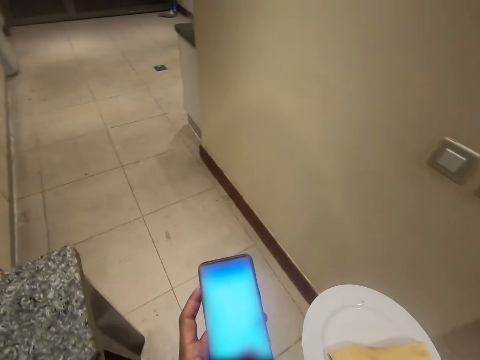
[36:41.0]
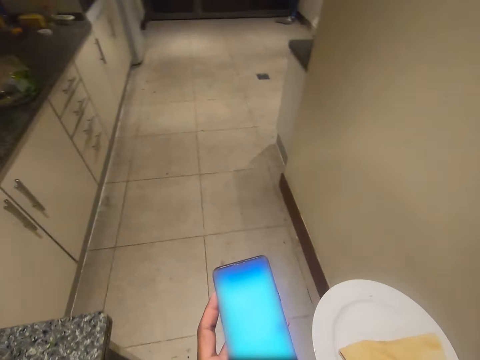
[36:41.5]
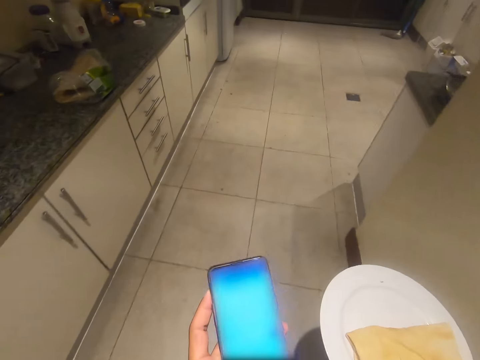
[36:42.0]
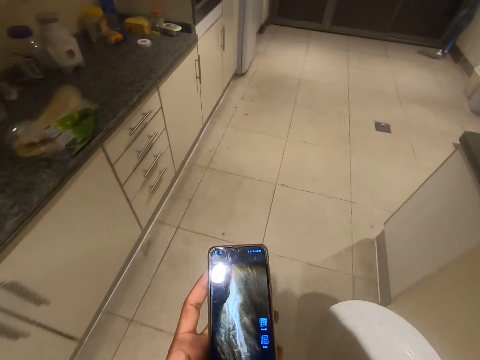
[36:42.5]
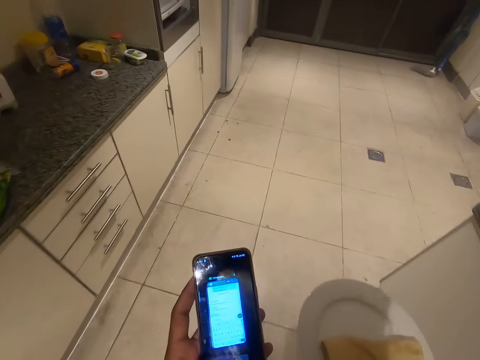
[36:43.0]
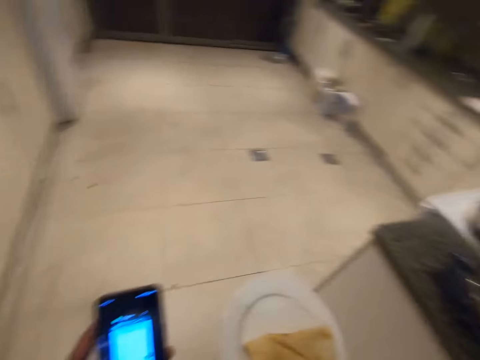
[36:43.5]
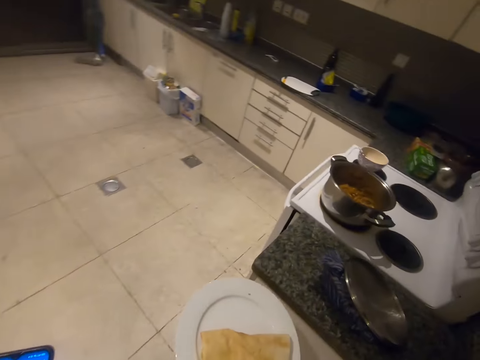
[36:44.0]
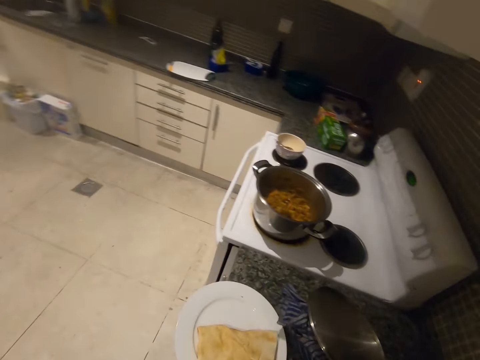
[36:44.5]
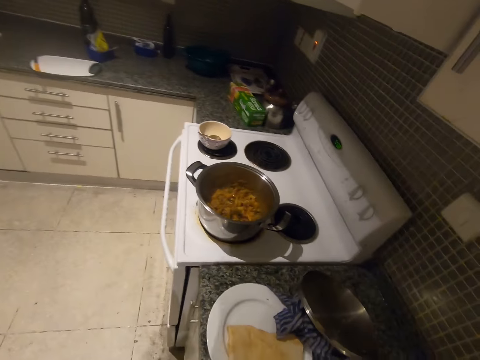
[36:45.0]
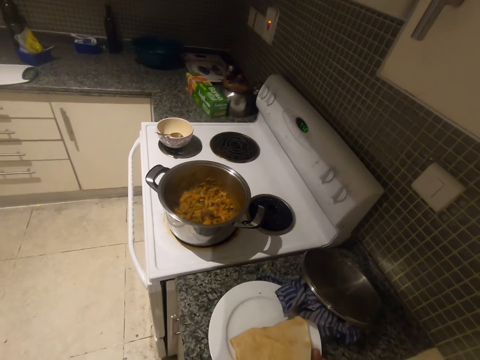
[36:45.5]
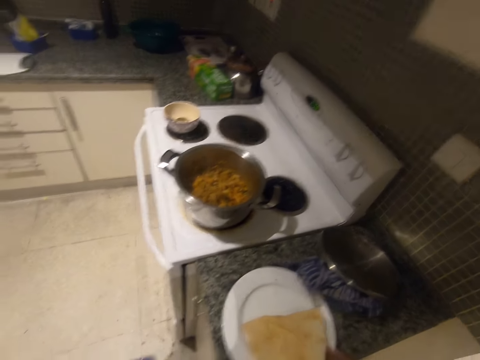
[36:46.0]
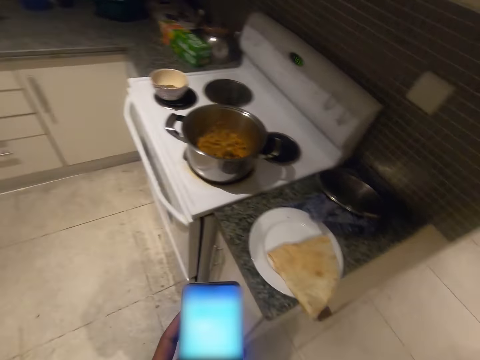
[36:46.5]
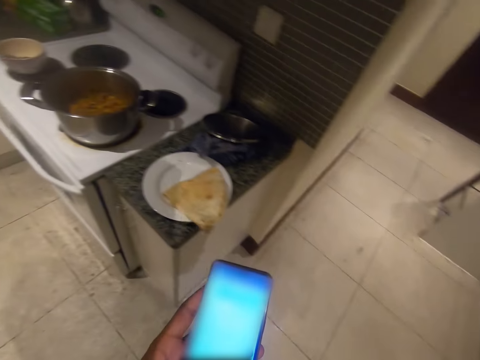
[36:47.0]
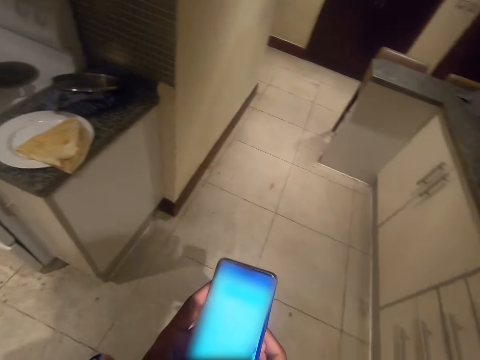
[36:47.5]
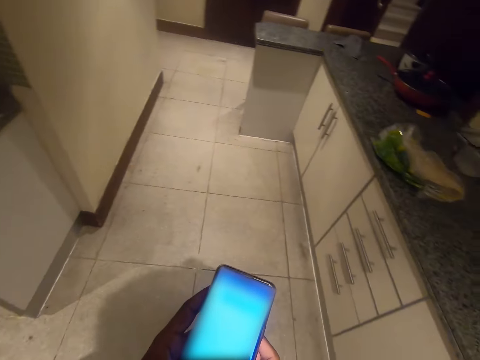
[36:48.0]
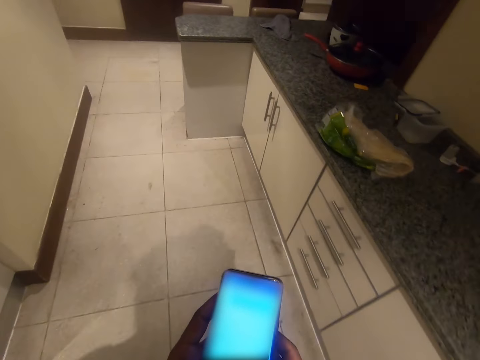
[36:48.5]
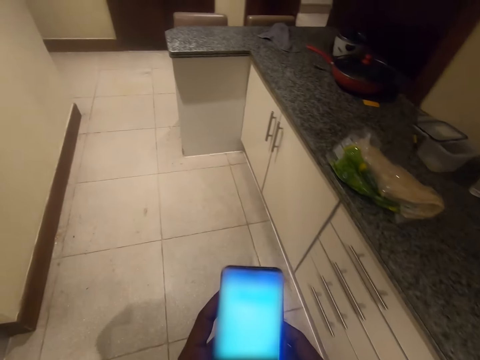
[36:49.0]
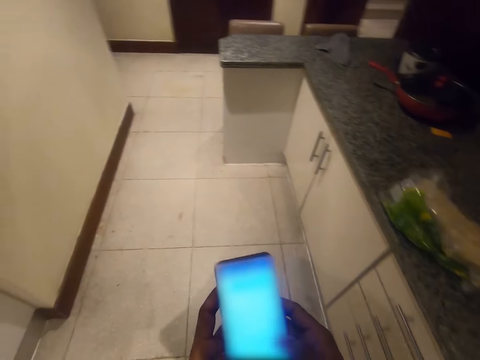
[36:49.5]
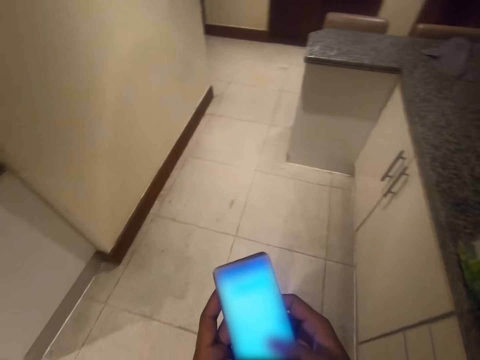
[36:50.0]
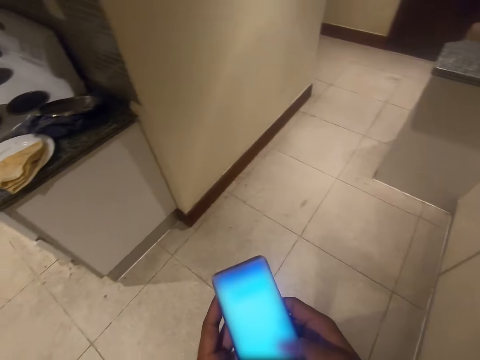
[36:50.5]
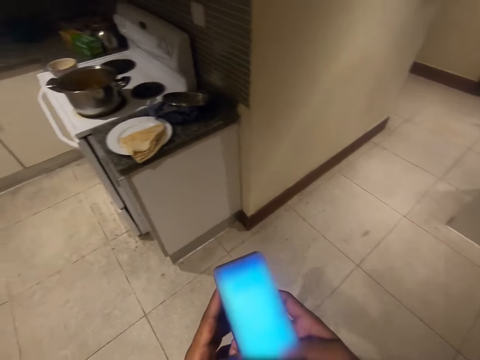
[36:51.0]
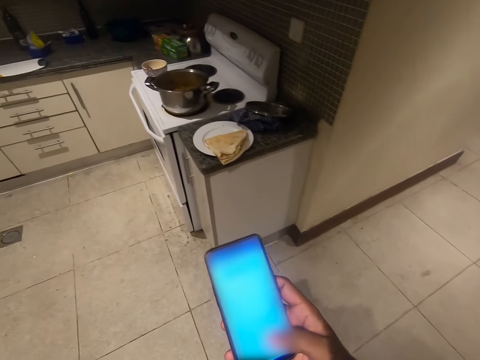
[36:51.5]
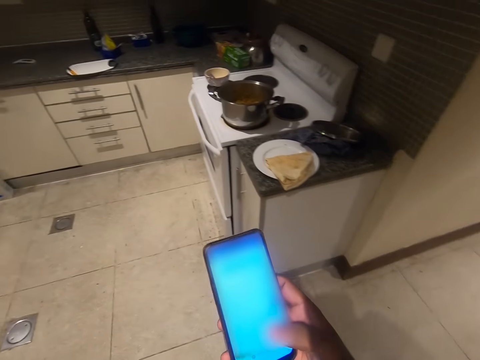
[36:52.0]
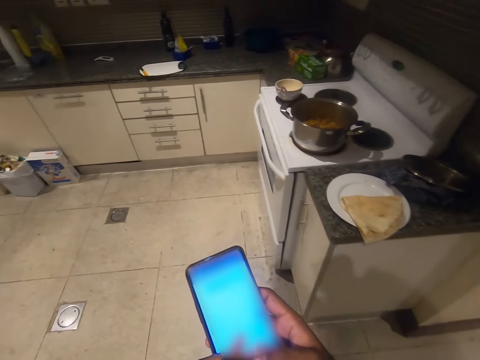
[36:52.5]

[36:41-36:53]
The camera wearer puts the plate on the countertop. He walks around, looks at a mobile phone and operates the mobile phone. He presses his phone.

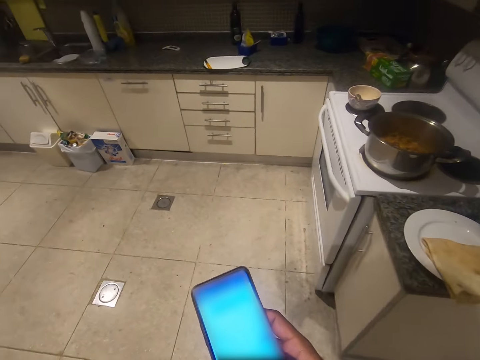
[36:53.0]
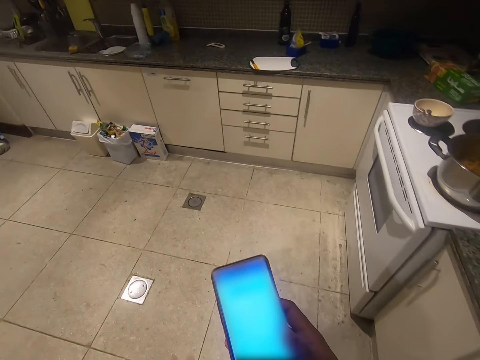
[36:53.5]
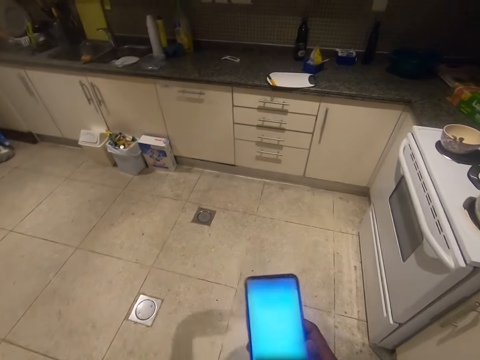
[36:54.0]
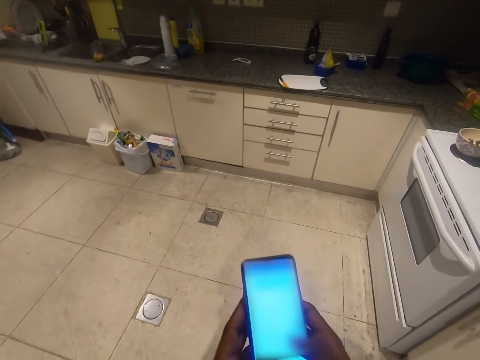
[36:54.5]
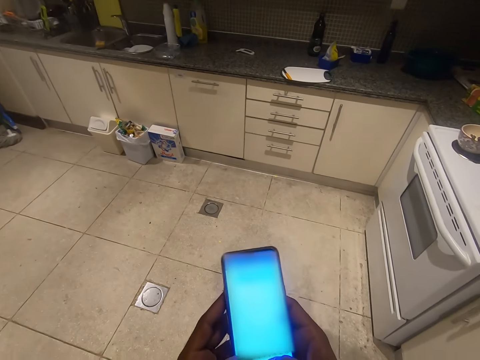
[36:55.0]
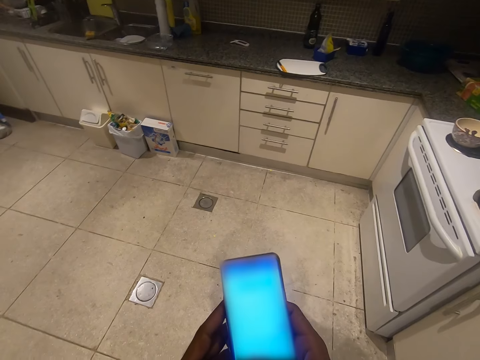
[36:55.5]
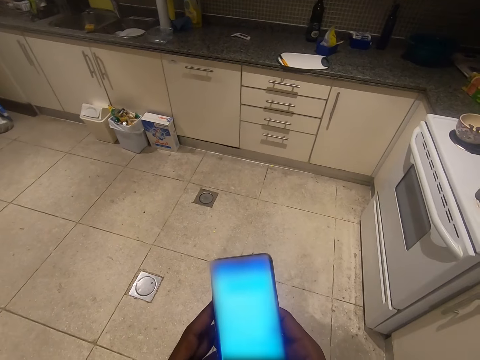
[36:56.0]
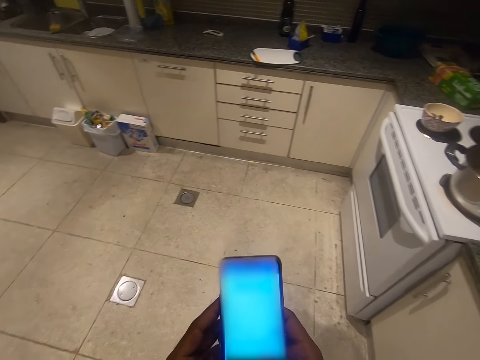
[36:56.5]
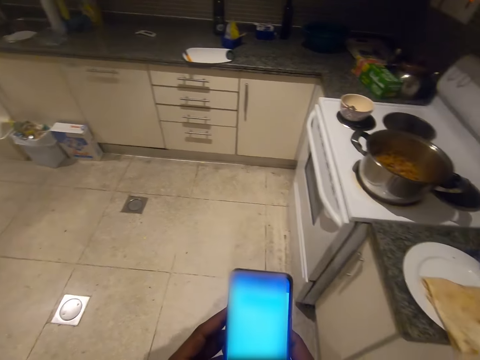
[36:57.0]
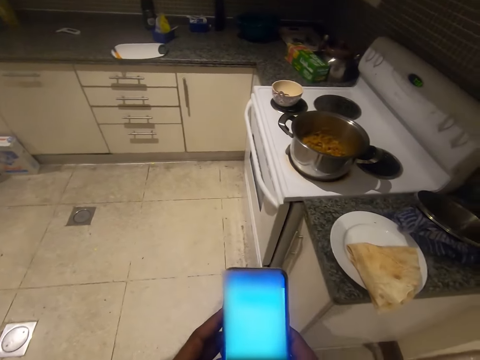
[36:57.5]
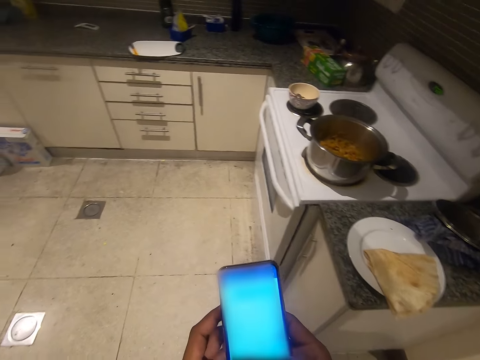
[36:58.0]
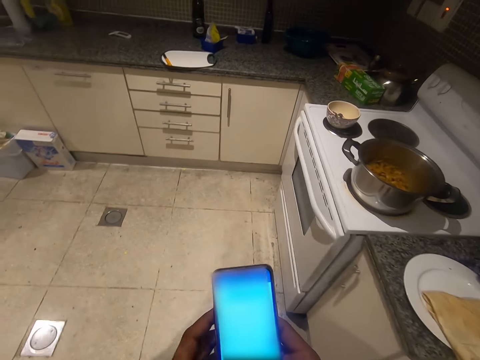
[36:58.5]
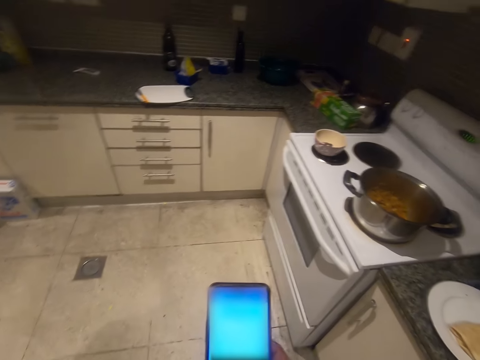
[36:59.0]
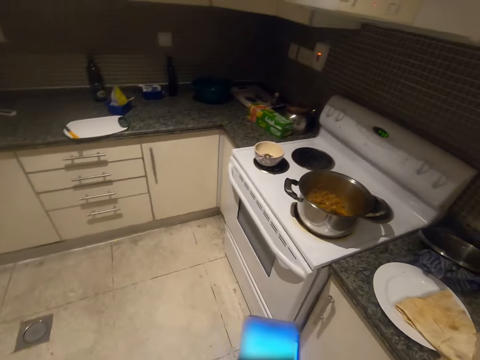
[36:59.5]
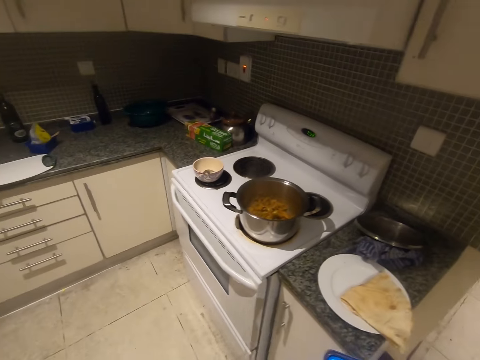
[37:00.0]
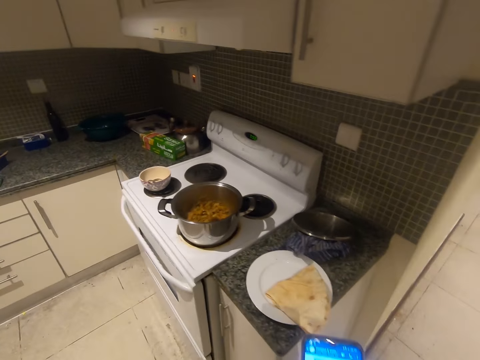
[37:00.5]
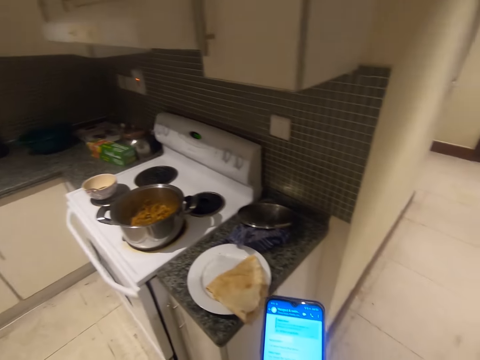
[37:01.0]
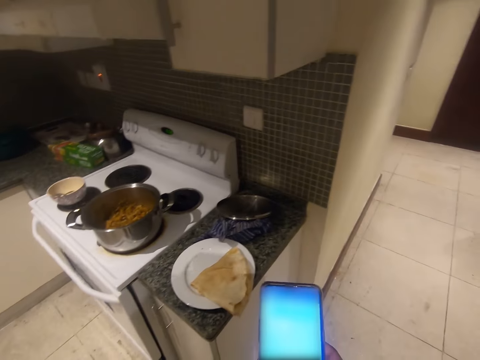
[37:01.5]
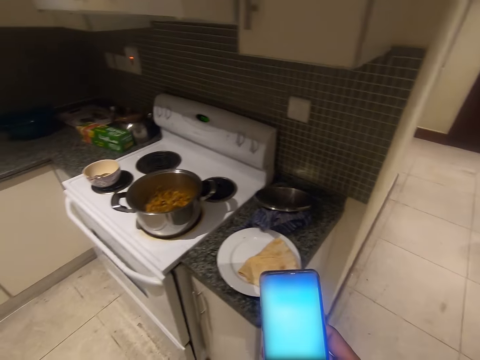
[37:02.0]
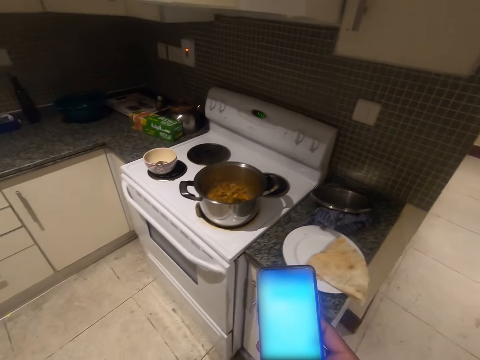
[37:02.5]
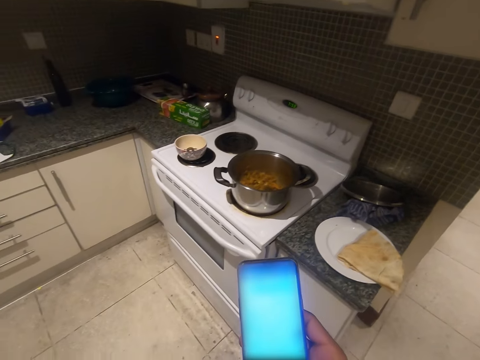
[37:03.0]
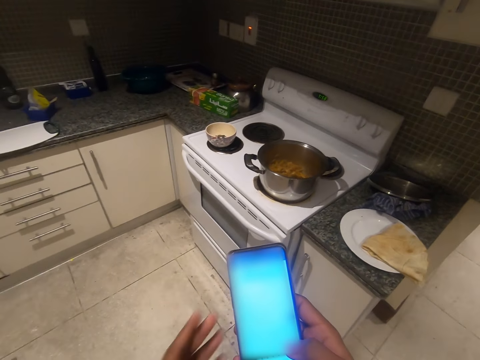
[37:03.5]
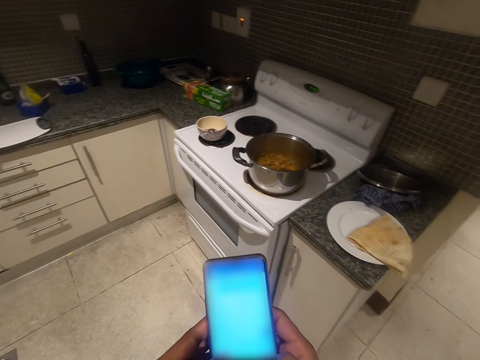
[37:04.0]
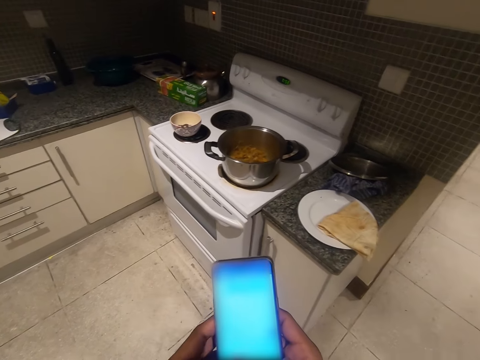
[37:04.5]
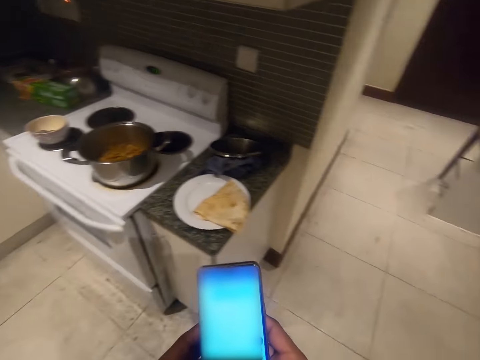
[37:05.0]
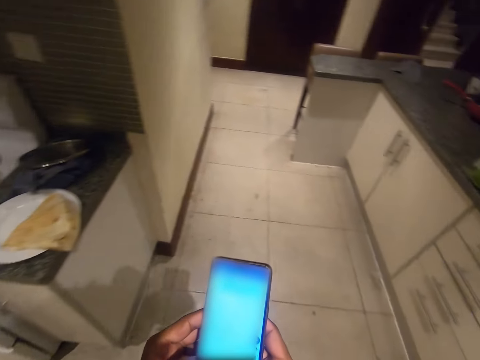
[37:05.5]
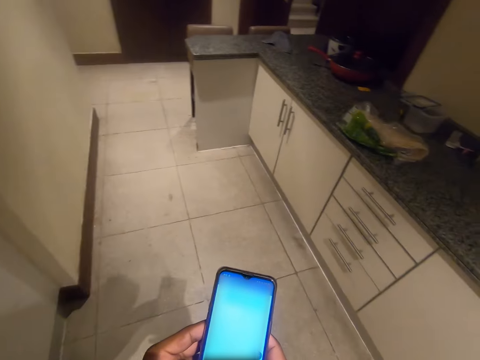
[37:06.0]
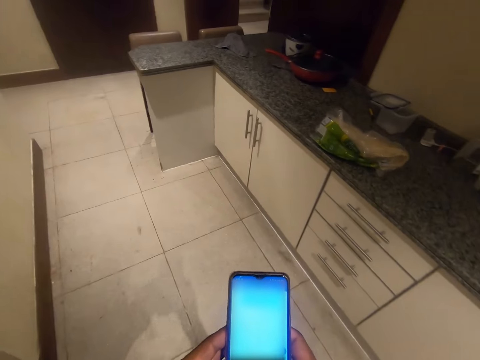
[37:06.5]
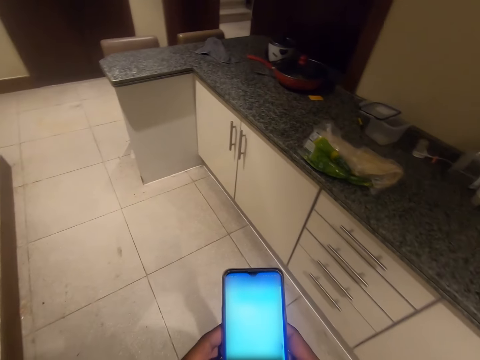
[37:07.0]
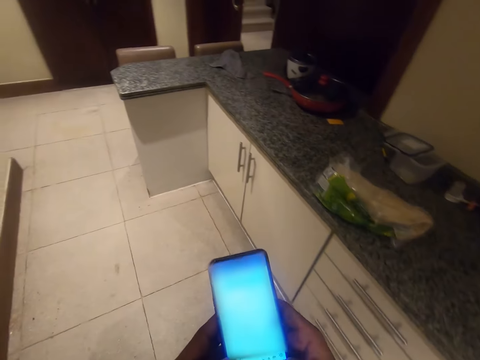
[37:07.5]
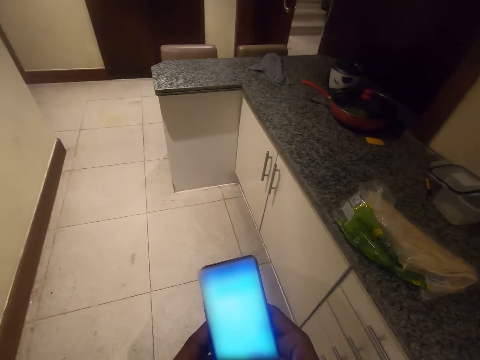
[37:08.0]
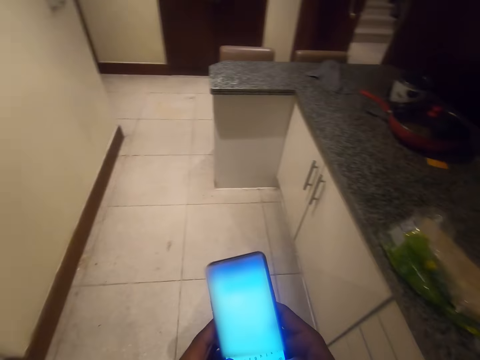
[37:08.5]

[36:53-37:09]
The camera wearer moves his hand. He operates a mobile phone. He walks around and looks around. He serves his food. He operates the mobile phone and walks around.
